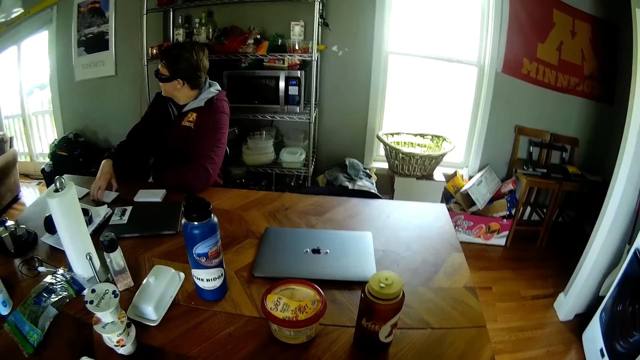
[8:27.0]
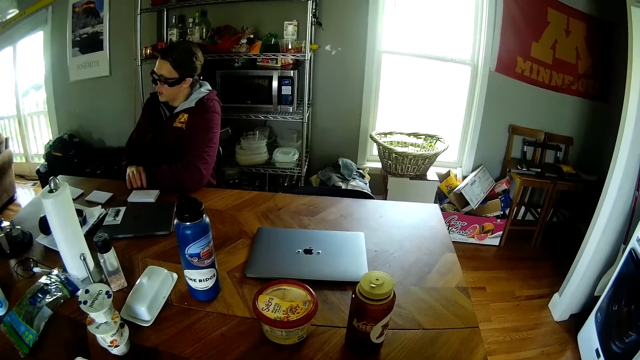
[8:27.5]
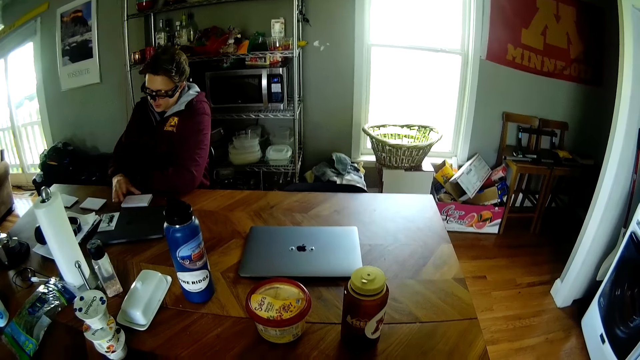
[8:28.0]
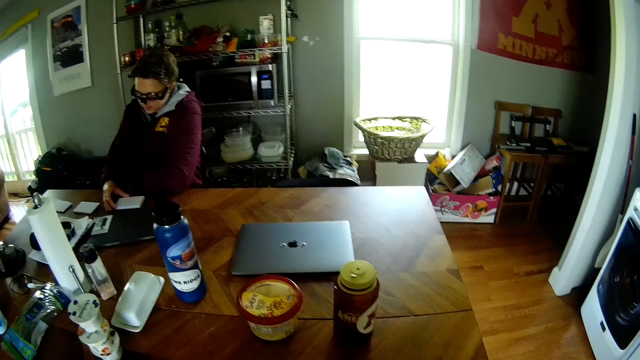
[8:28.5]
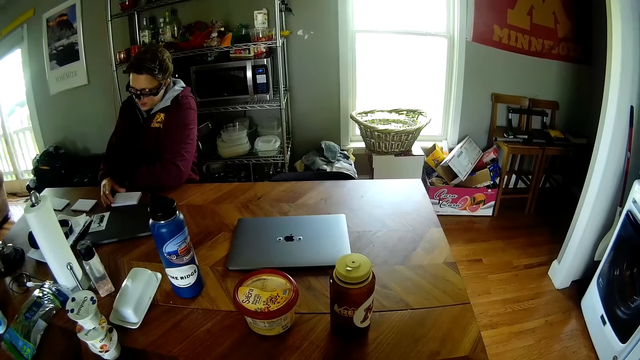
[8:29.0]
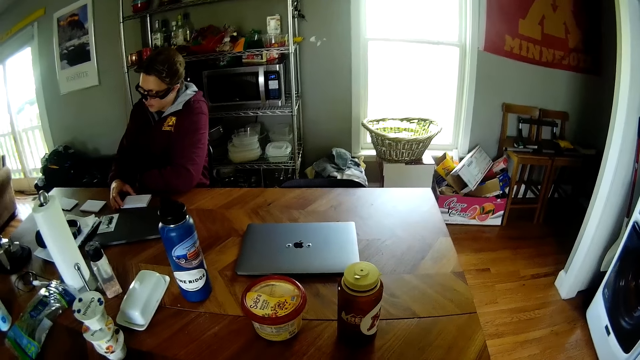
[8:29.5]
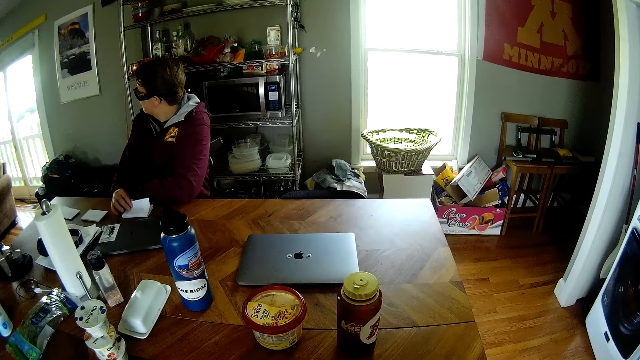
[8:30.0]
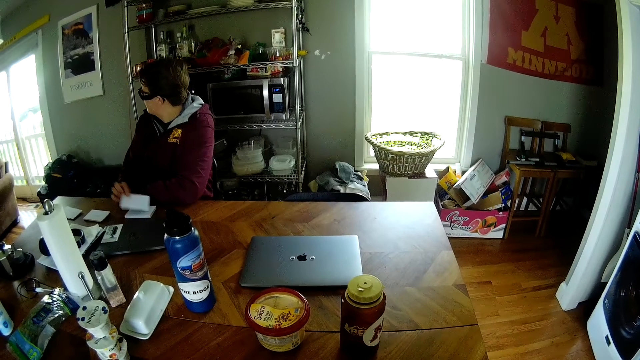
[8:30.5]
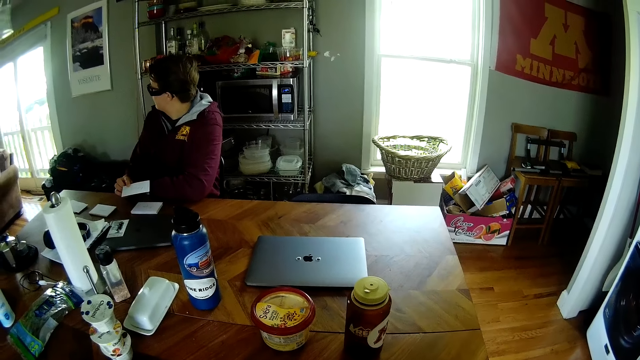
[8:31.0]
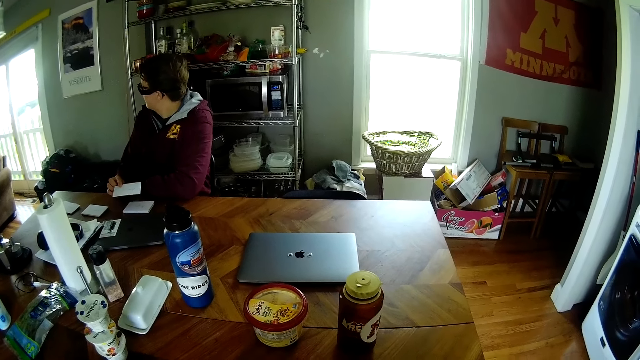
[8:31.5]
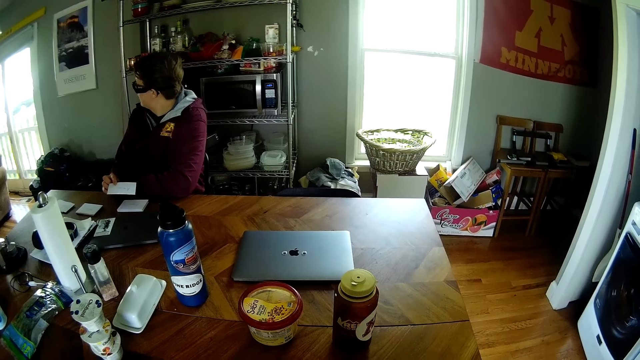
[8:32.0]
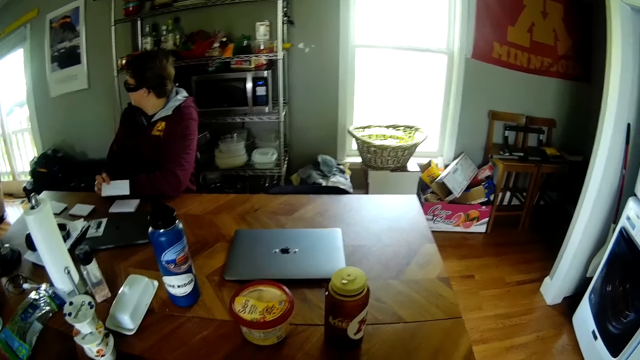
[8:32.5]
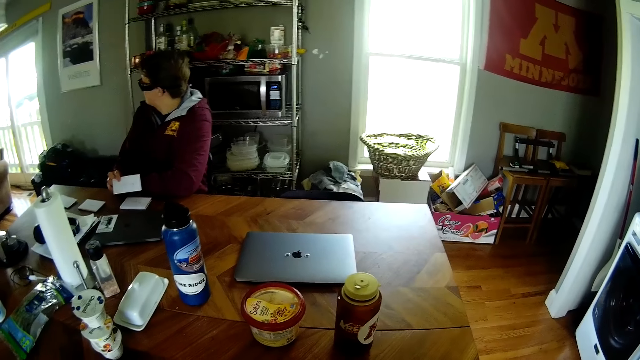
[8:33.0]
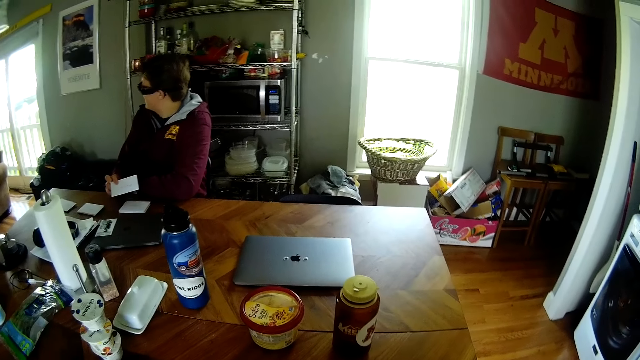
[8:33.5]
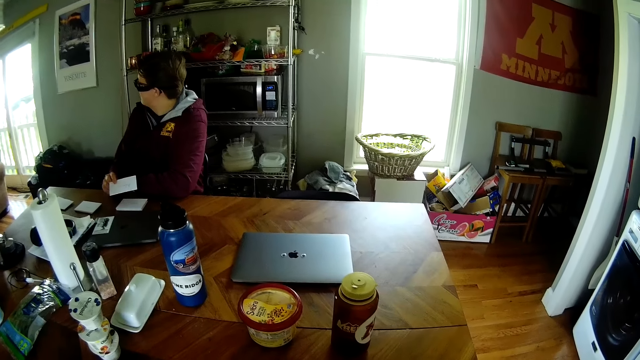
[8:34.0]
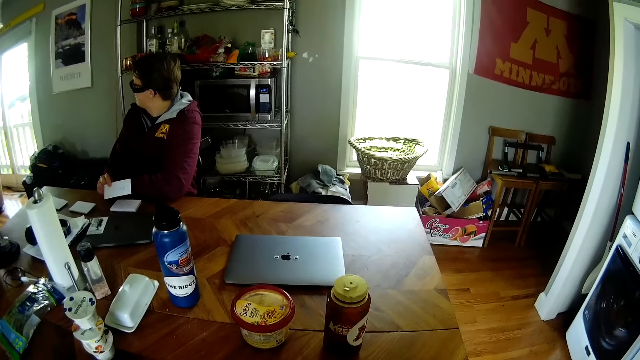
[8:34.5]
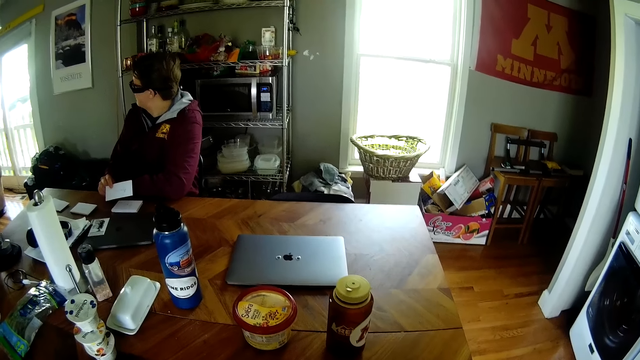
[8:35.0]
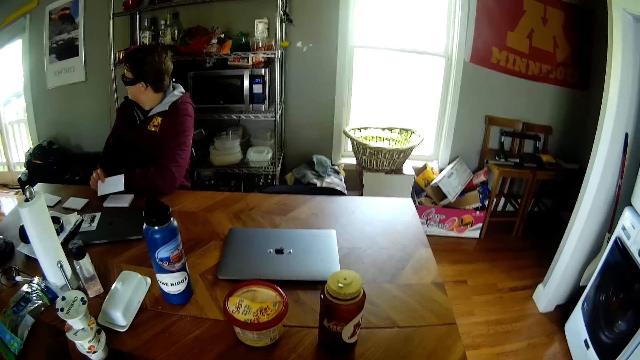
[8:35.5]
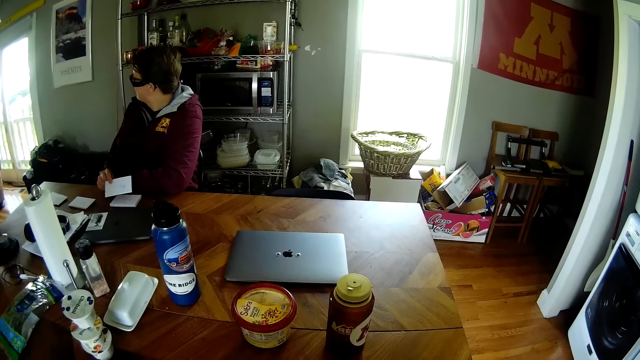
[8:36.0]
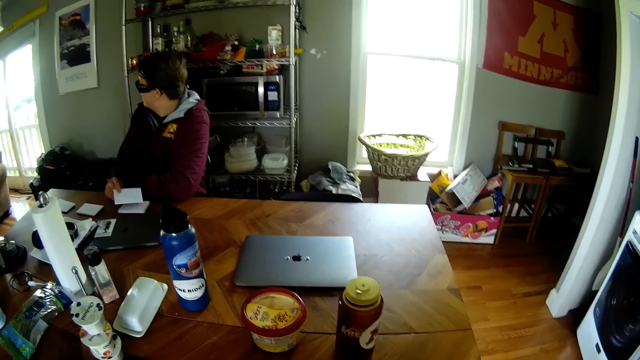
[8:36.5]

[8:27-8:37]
The camera wearer converses with a man. A man picks a white paper from the table with his right hand. The man holds the white paper in his right hand. The man interacts with another man.

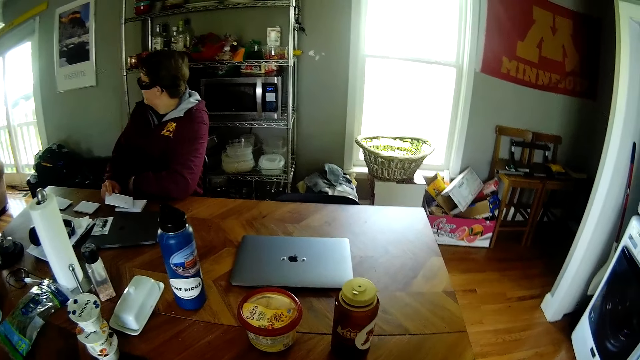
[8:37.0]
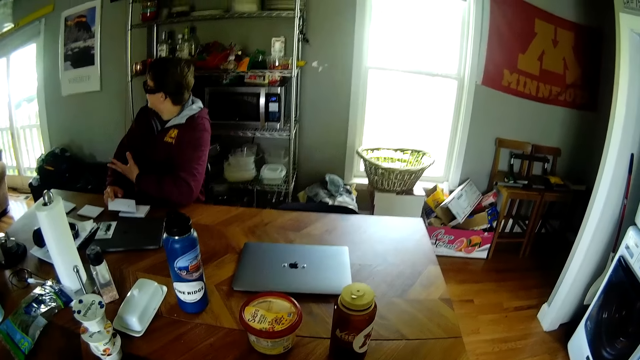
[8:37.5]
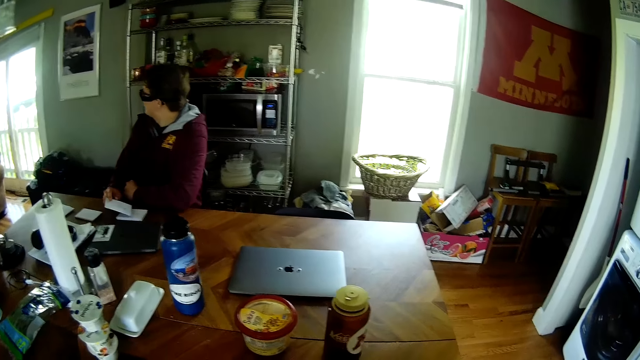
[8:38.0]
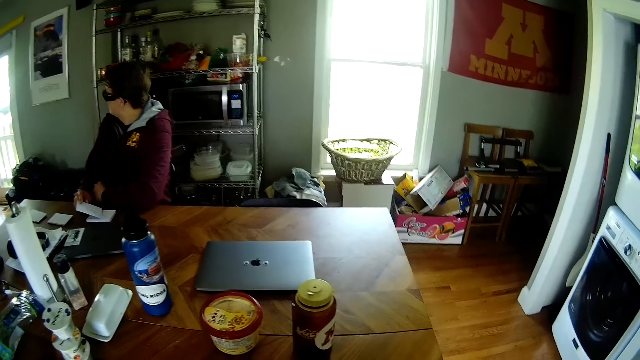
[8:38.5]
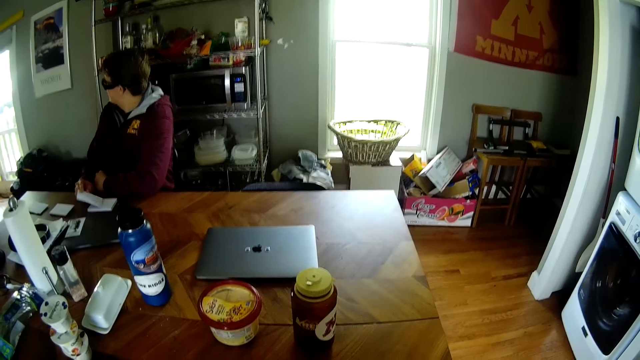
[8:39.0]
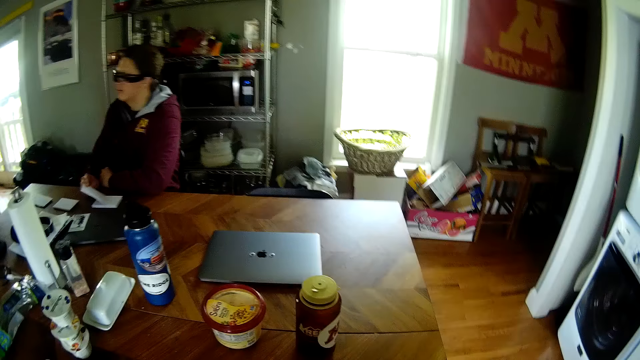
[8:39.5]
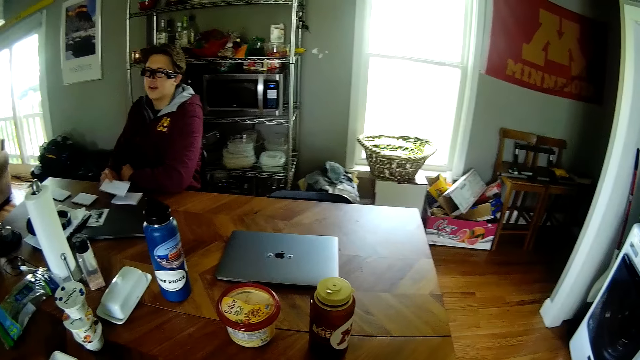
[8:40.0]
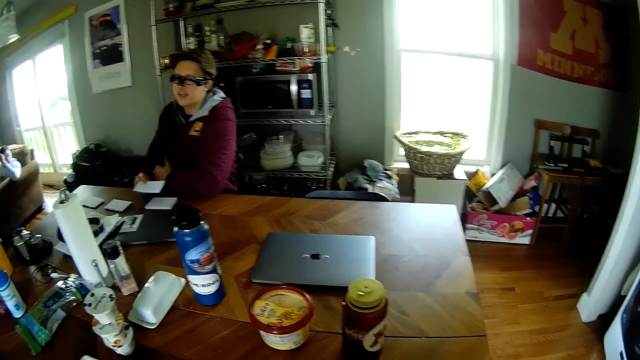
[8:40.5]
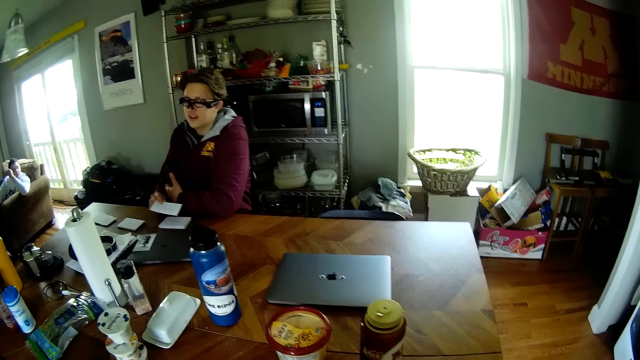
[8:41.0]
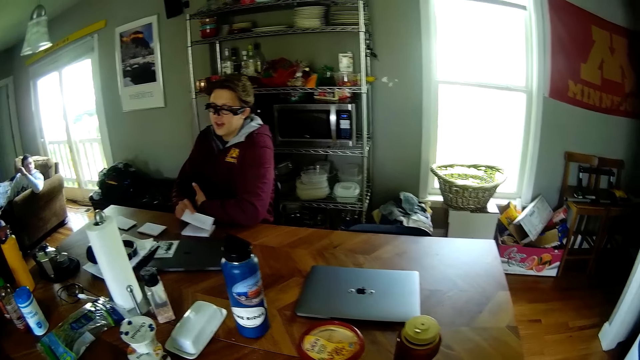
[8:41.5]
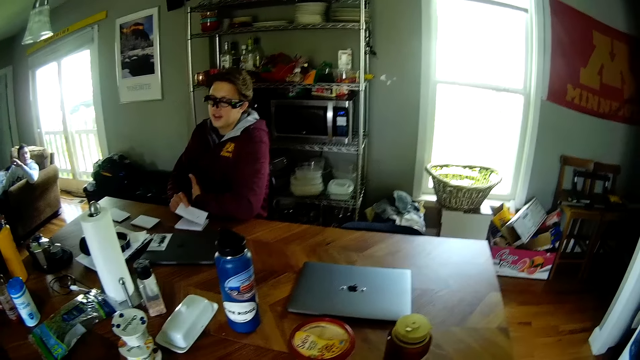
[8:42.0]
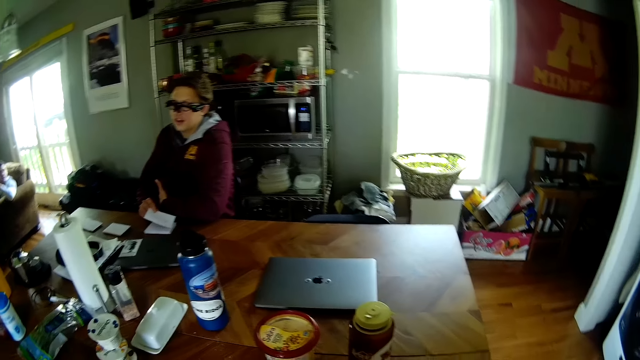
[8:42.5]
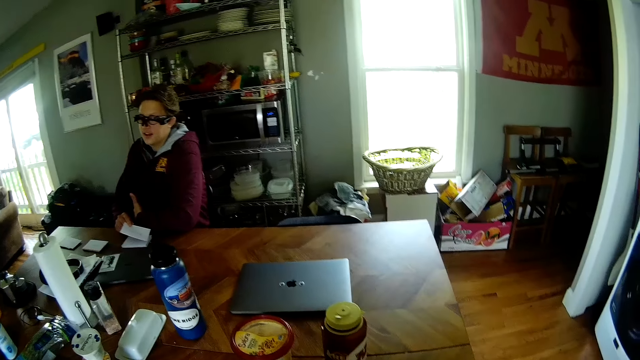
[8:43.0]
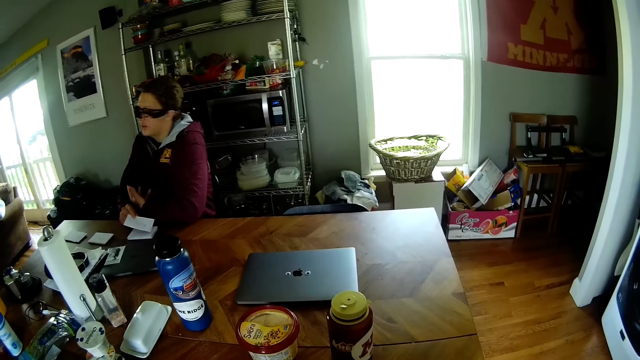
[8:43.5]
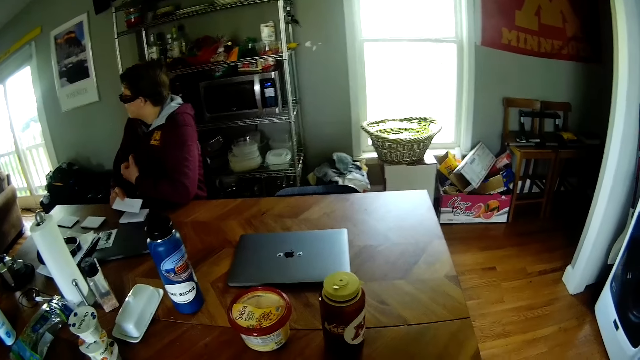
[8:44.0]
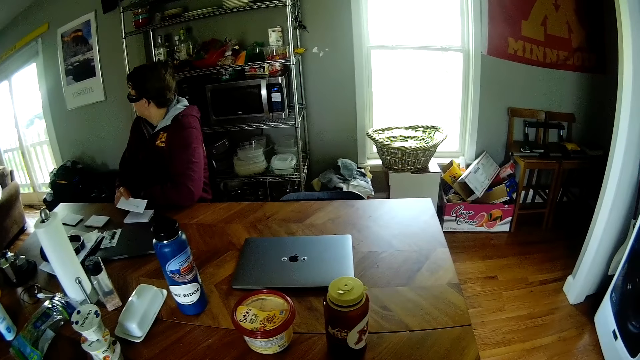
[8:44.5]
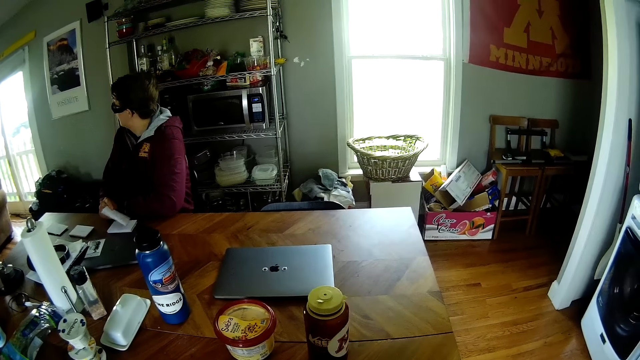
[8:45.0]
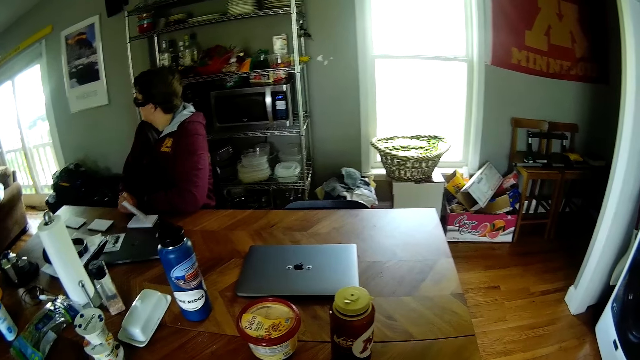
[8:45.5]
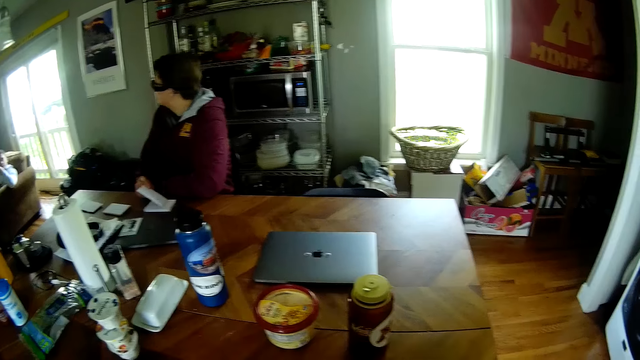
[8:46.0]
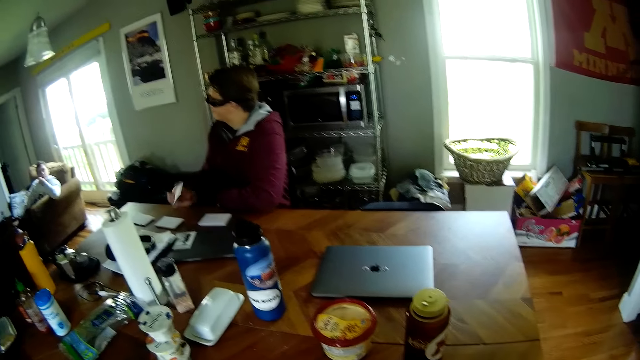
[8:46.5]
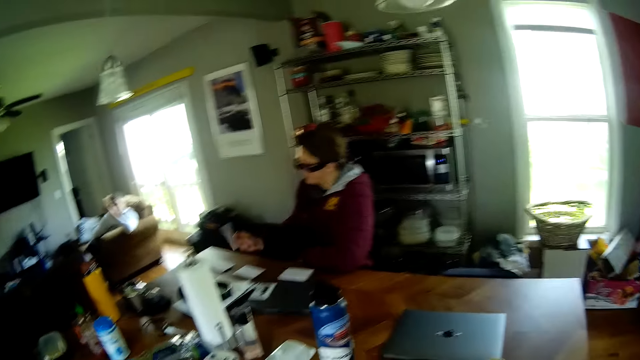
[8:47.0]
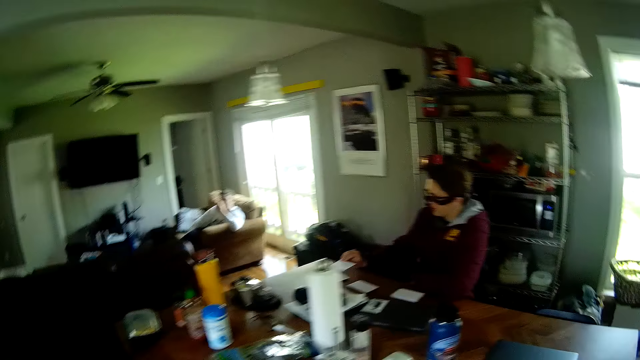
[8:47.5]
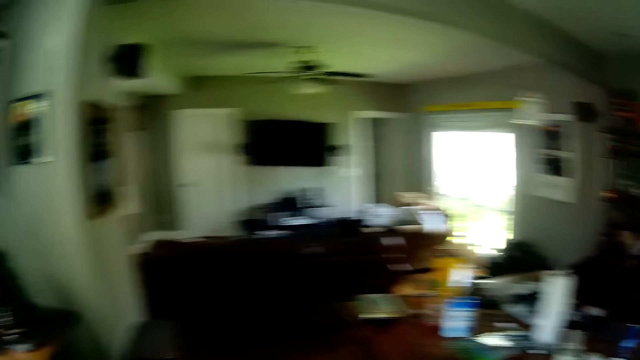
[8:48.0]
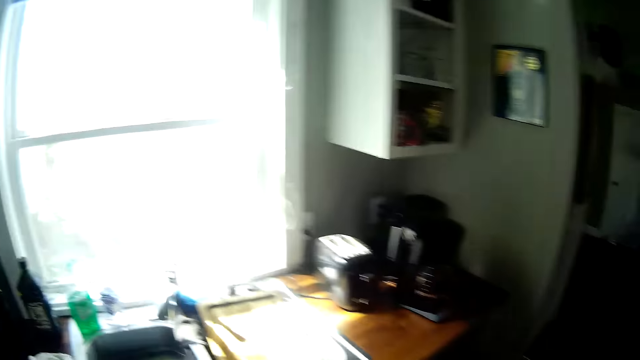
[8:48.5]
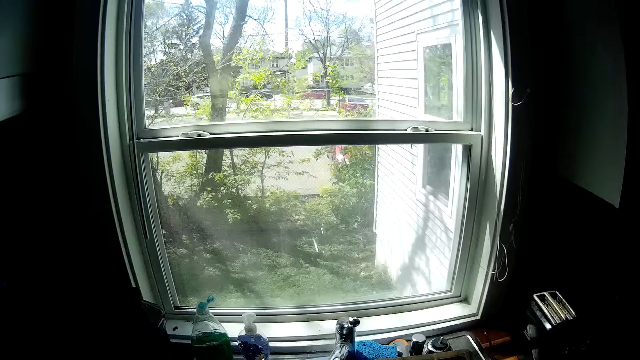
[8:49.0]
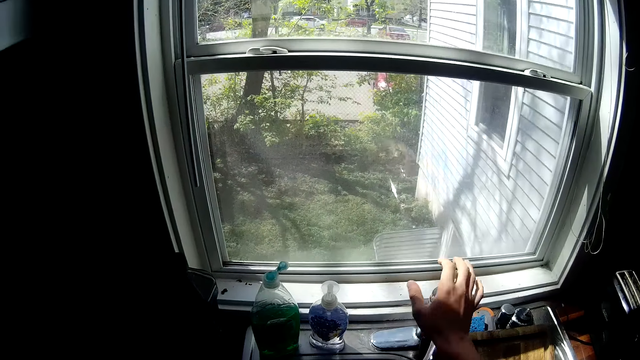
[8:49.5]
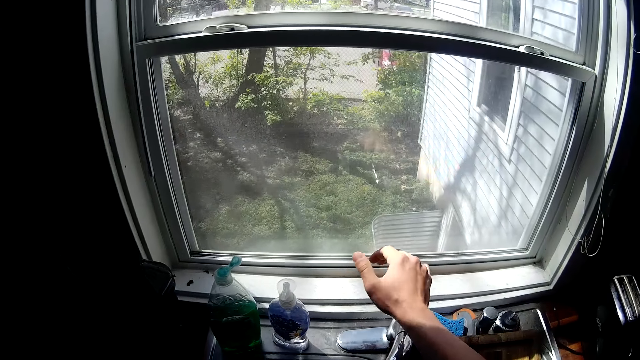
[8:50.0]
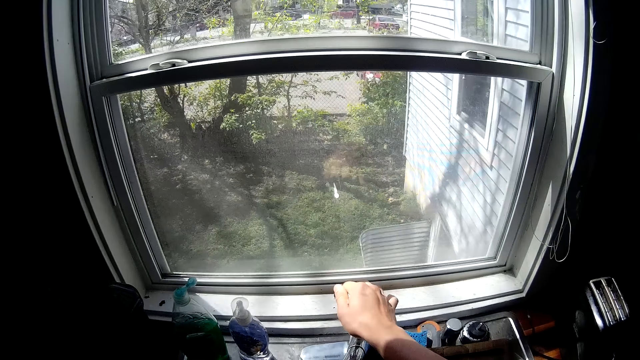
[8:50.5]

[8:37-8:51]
A man talks with another man. The camera wearer converses with the first man. The first man talks with the other man. A man drops a white paper in his right hand on the table. The camera wearer moves around the room and moves towards the sink. He opens a tap with his right hand.
